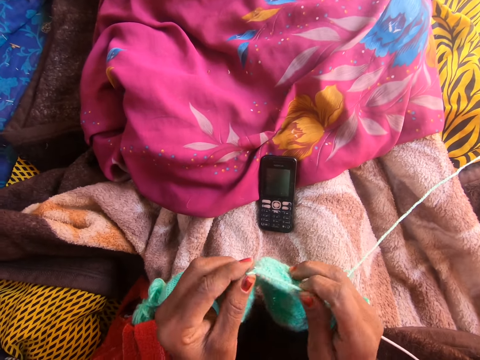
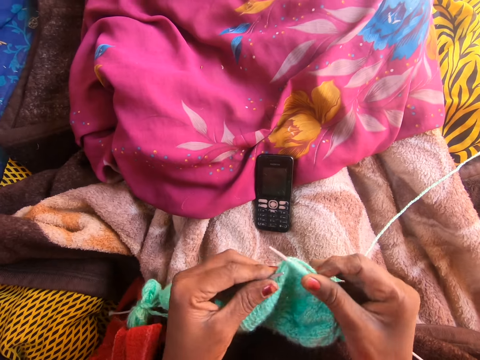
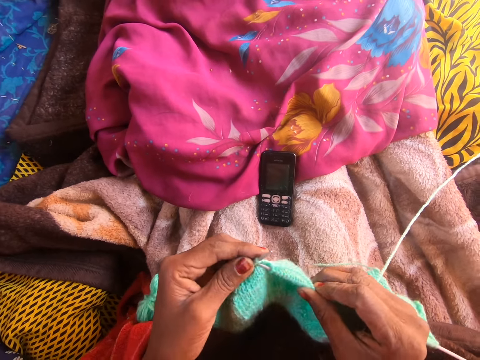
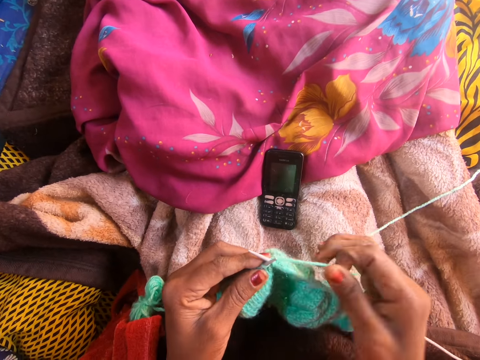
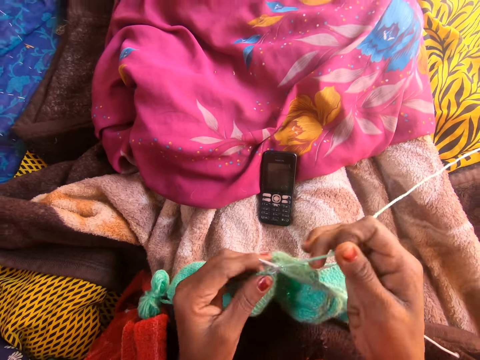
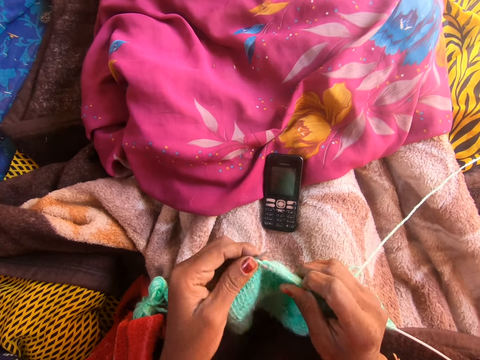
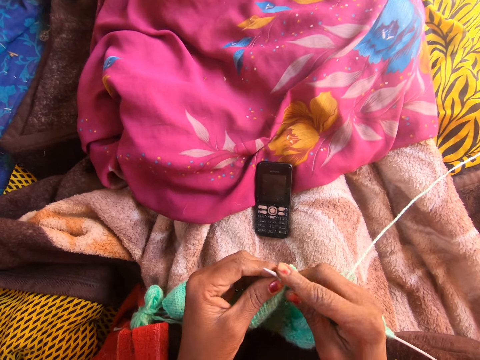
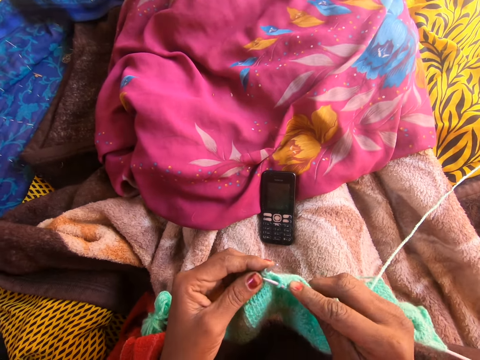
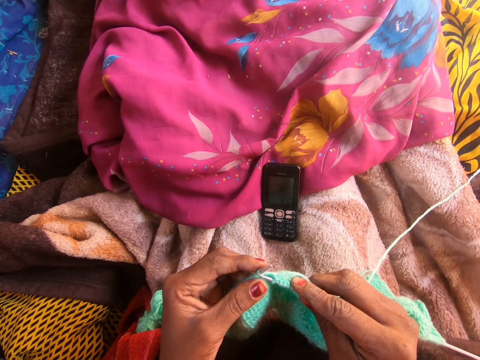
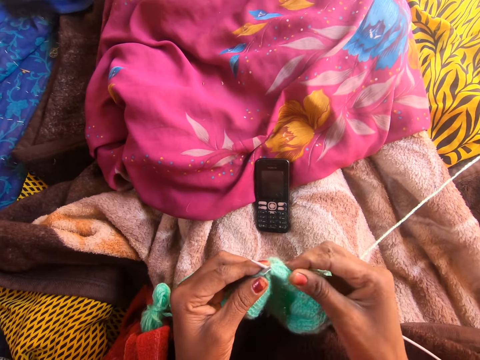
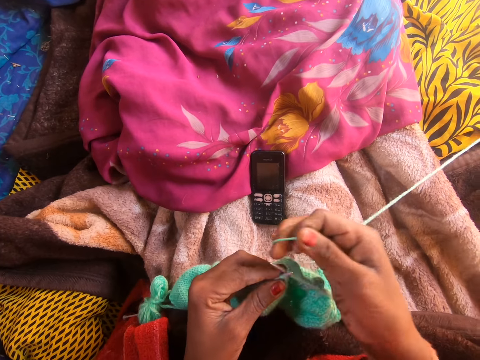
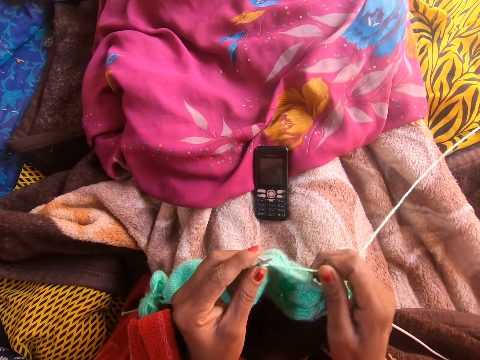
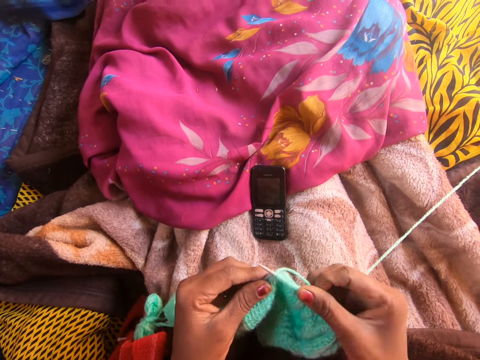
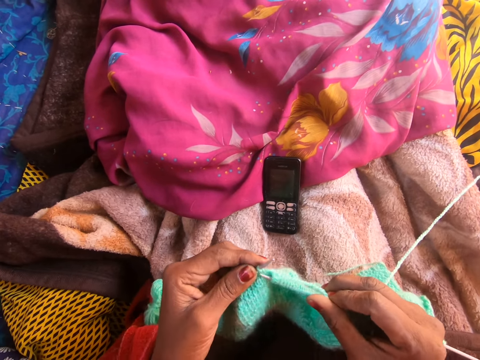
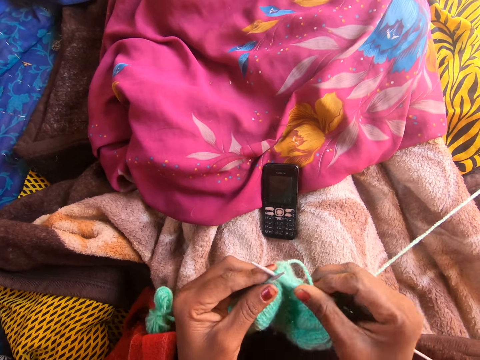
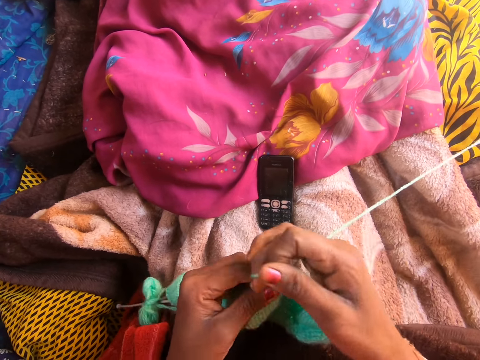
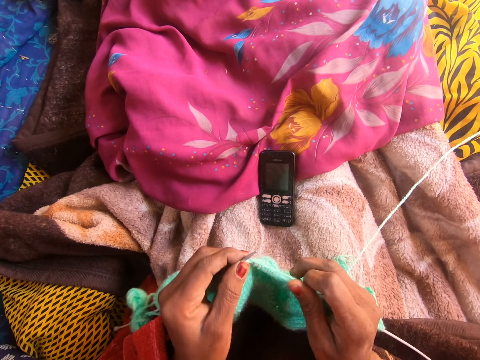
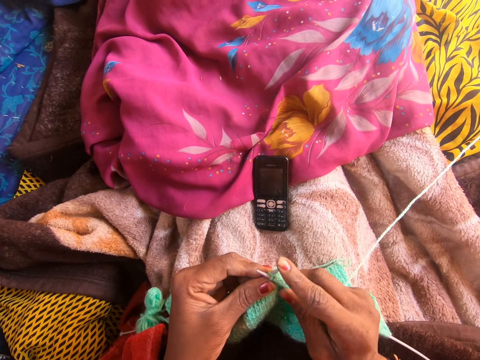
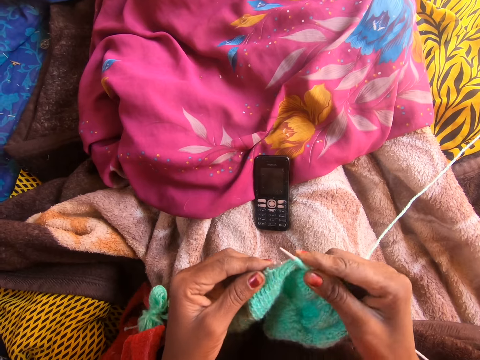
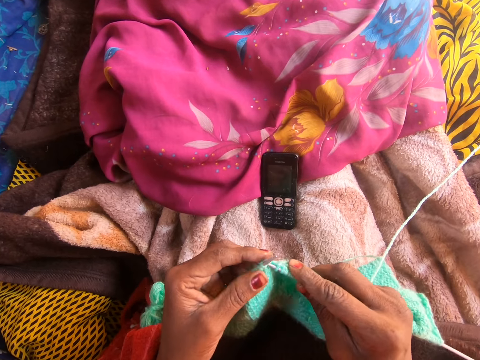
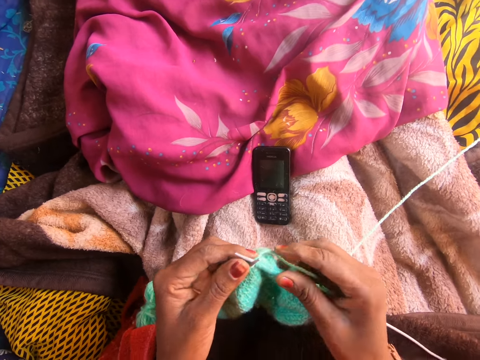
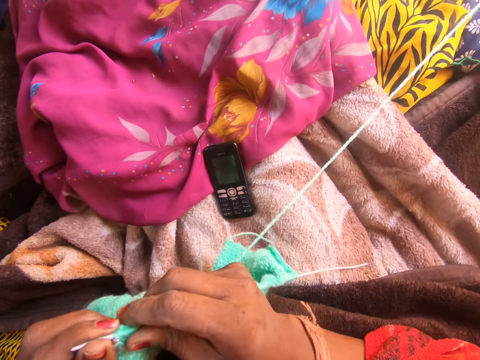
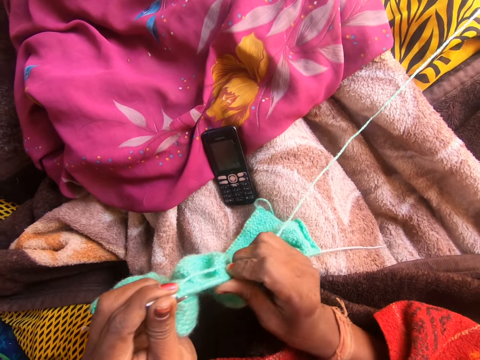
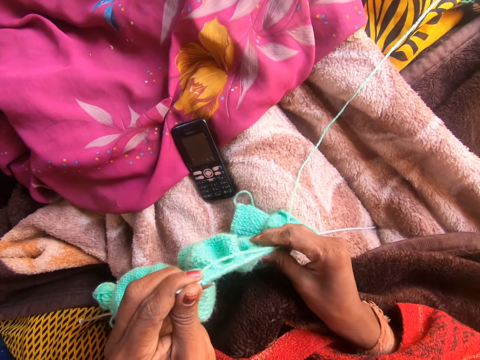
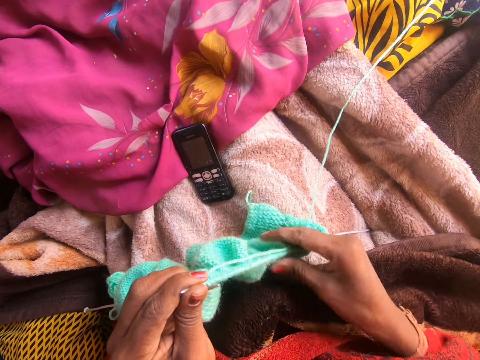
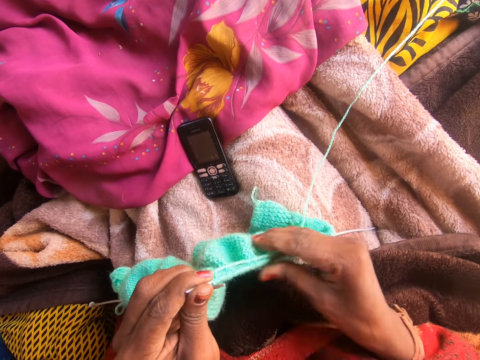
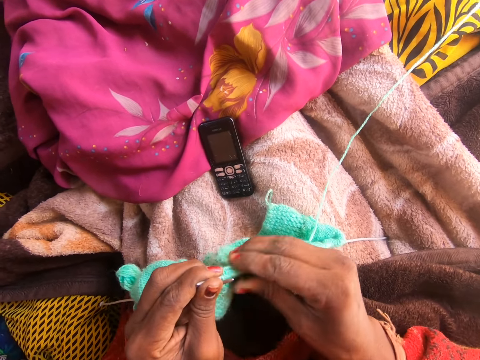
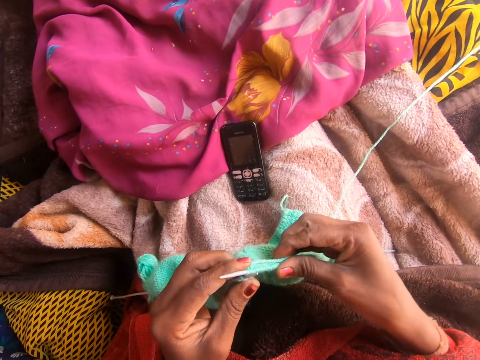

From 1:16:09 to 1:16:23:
The camera wearer knits the yarn with the knitting needle. She talks on the phone with a person. She knits the yarn with the knitting needle. She adjusts the yarn along the first knitting pin with her right hand.

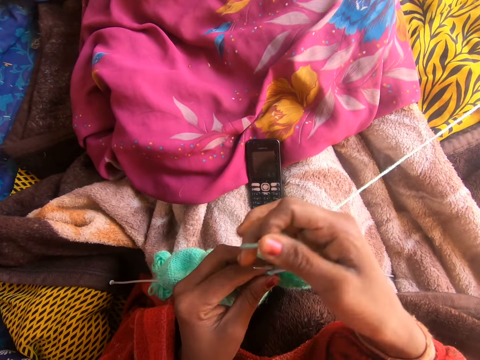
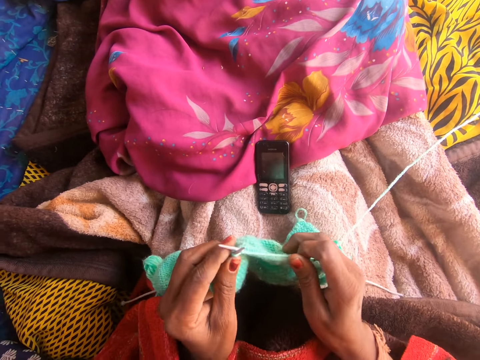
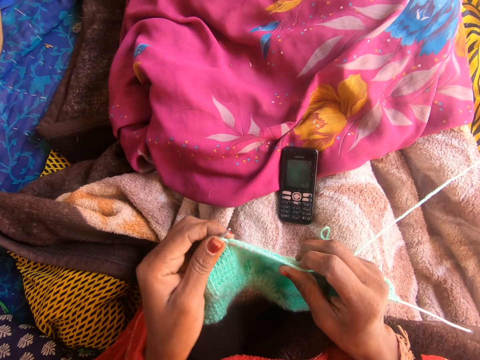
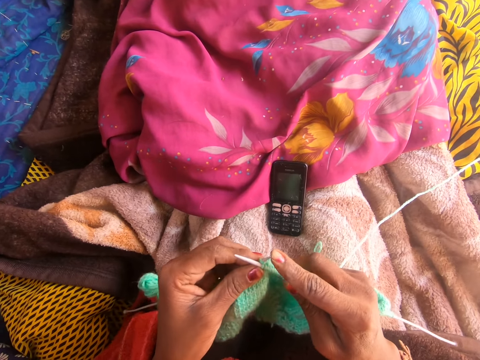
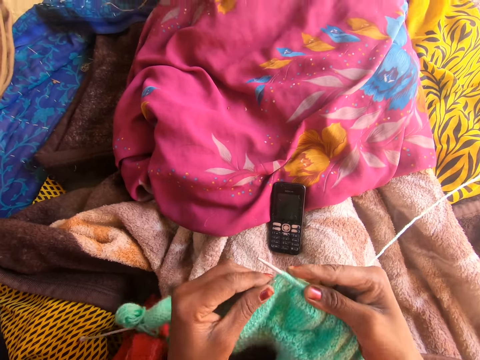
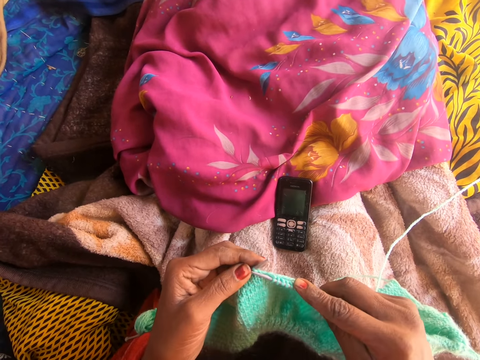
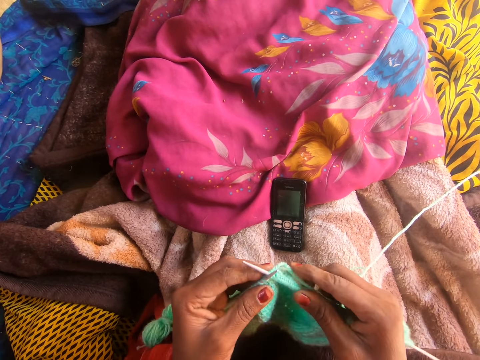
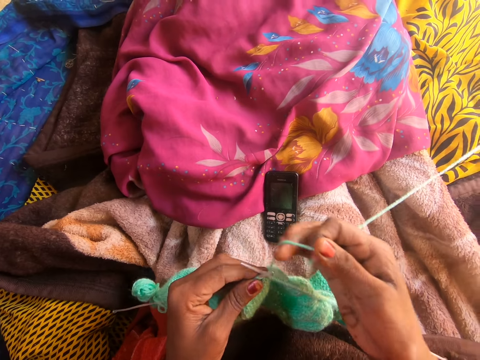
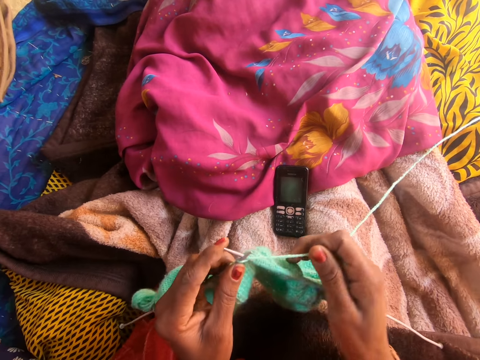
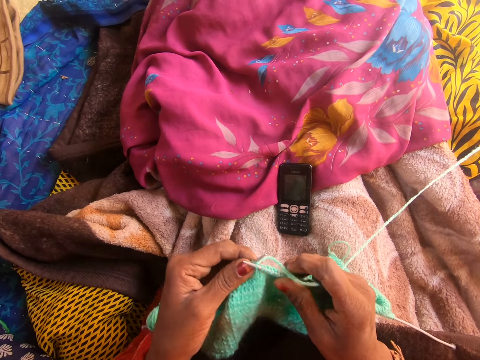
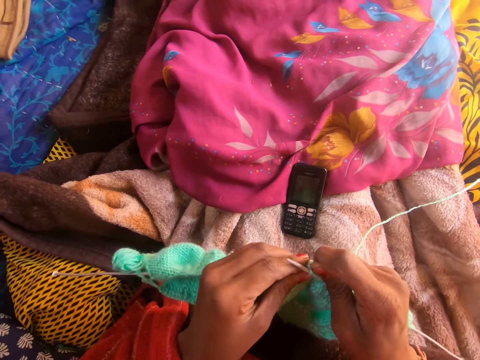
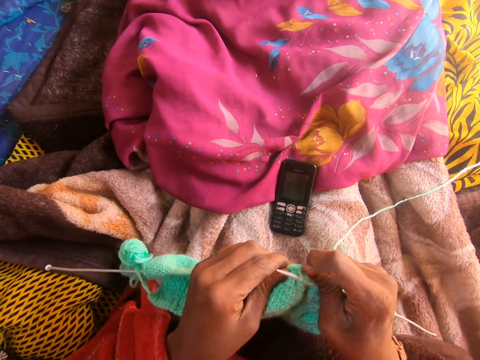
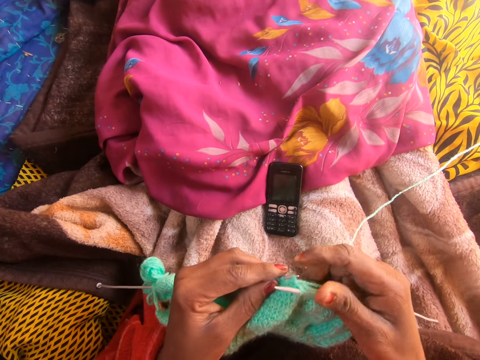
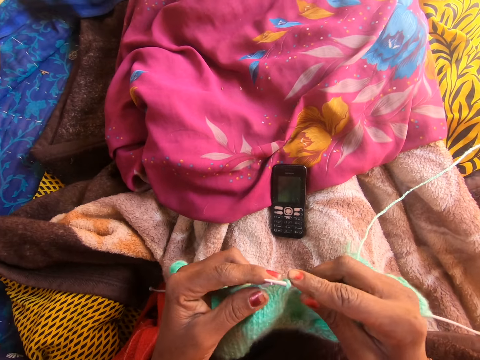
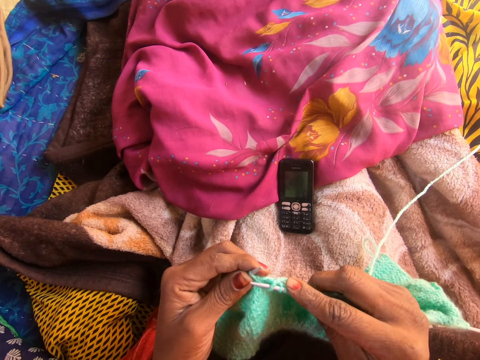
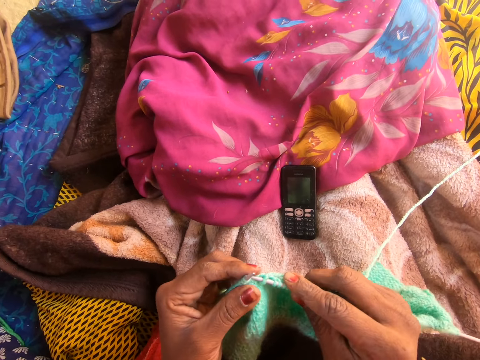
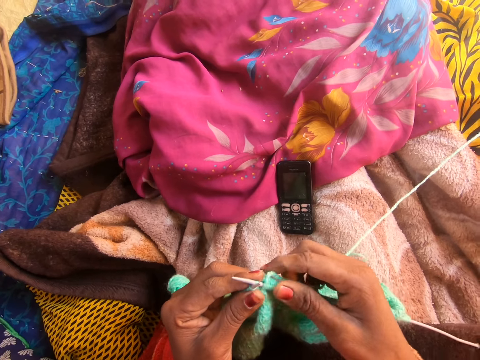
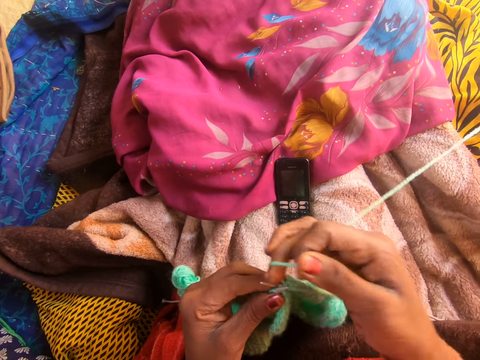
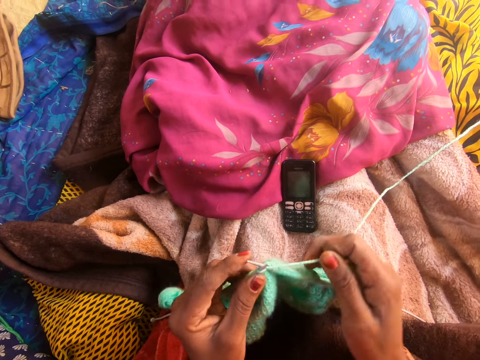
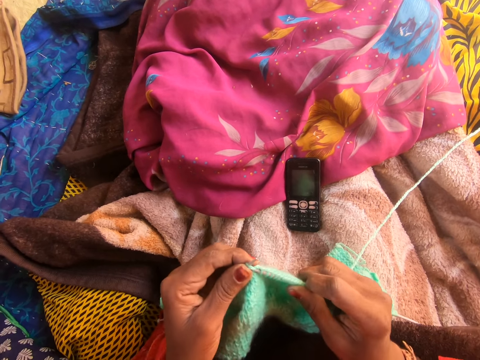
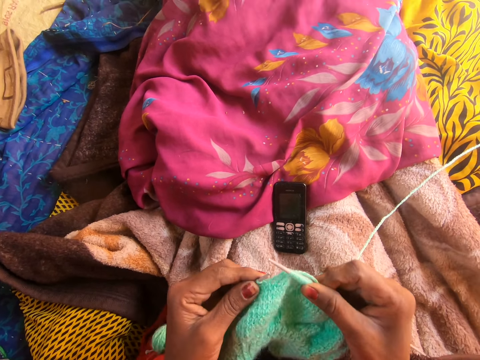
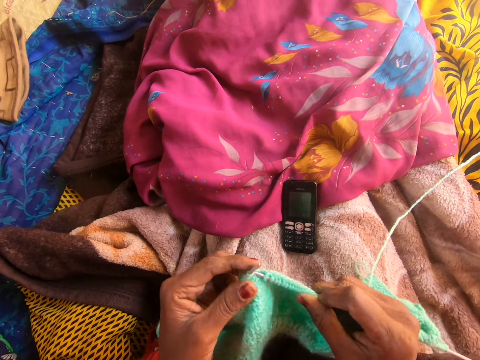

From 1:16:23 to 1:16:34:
The camera wearer knits. She stretches the yarn along another knitting pin with her left hand.

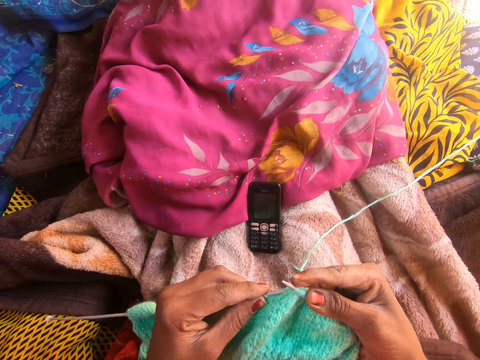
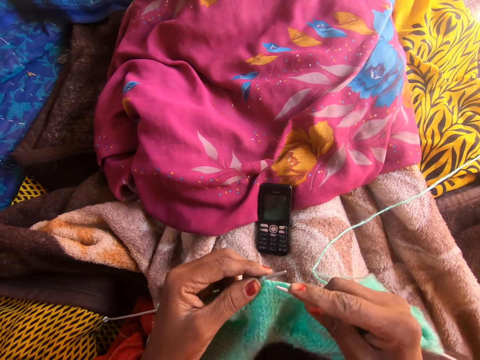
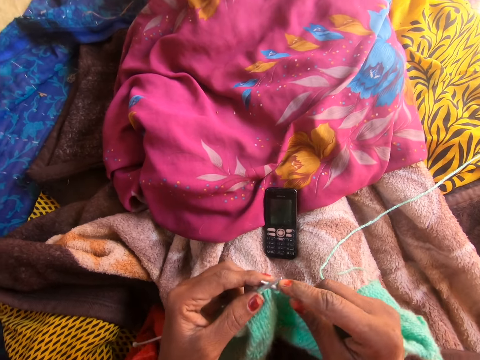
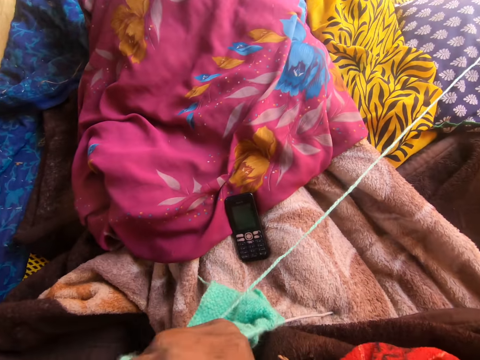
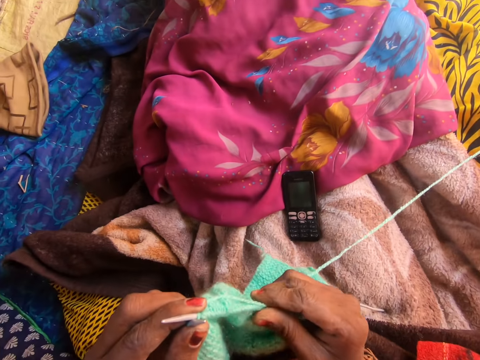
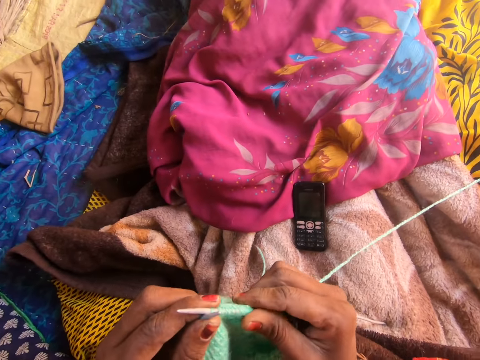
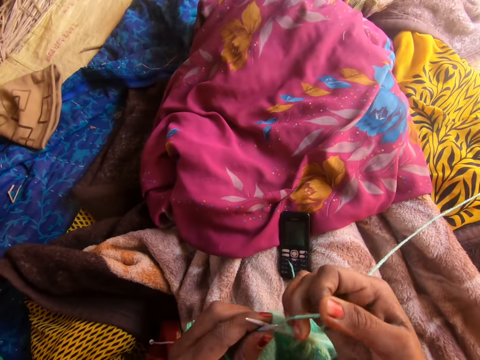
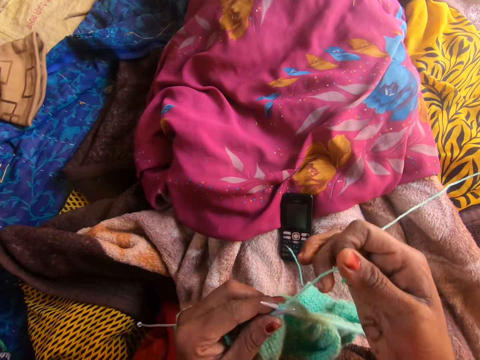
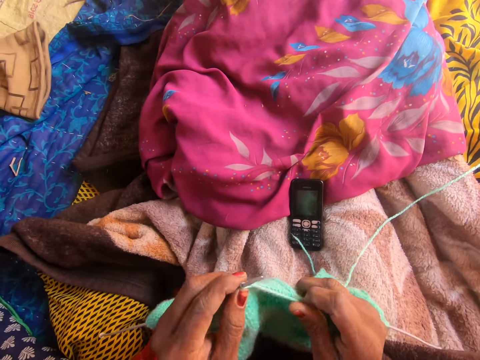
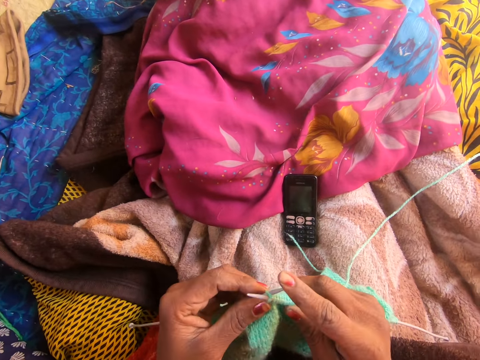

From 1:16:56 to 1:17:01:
The camera wearer stretches the yarn along the first knitting pin with her right hand. She straightens the fabric. She knits.
